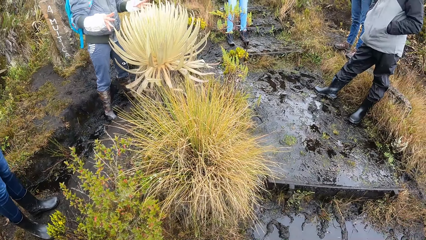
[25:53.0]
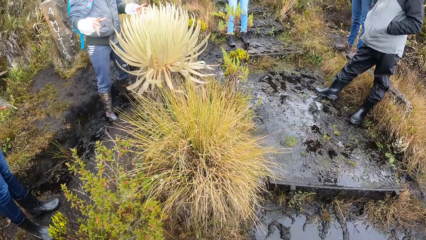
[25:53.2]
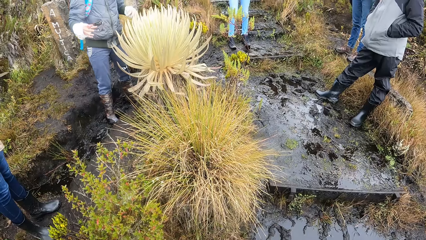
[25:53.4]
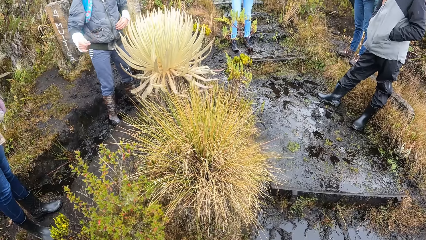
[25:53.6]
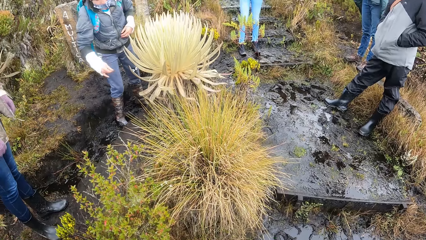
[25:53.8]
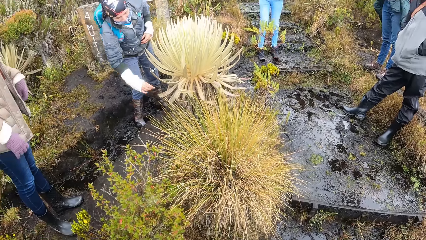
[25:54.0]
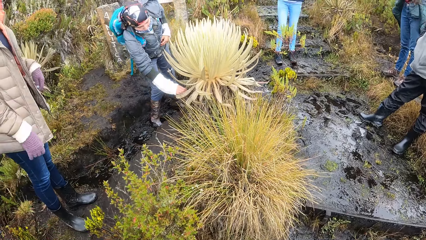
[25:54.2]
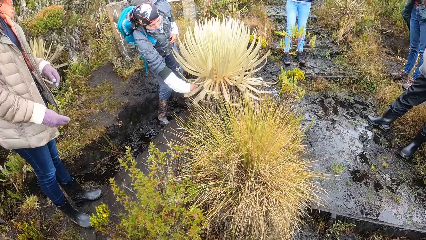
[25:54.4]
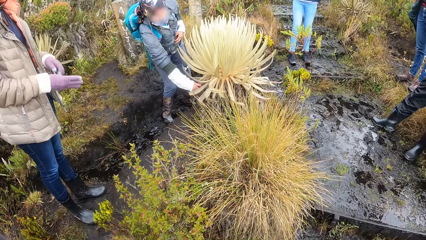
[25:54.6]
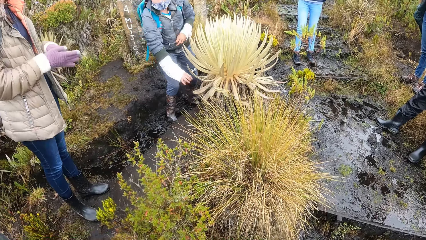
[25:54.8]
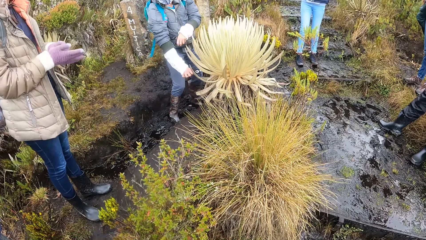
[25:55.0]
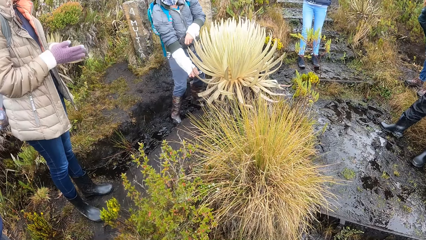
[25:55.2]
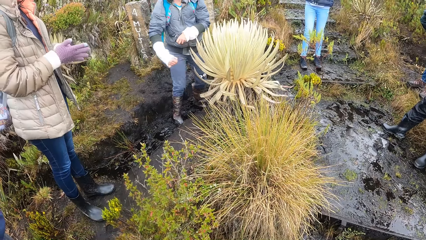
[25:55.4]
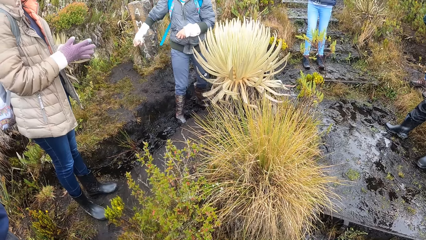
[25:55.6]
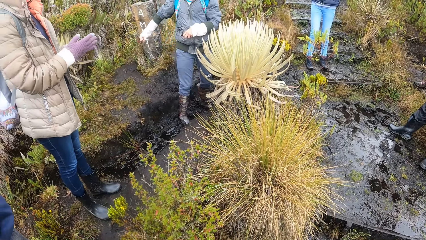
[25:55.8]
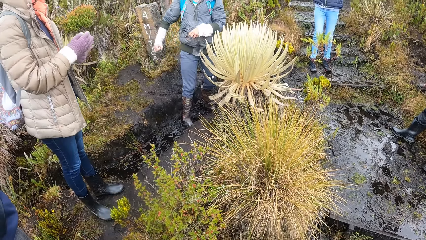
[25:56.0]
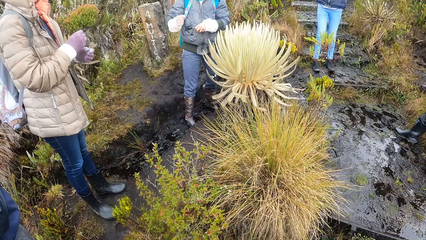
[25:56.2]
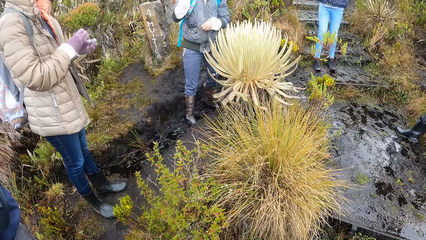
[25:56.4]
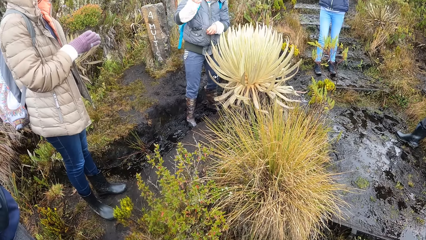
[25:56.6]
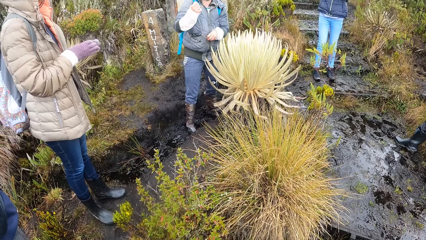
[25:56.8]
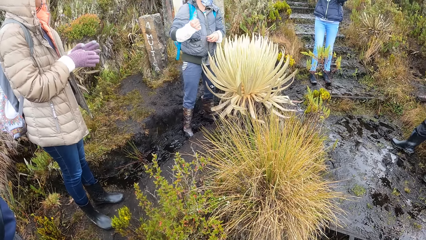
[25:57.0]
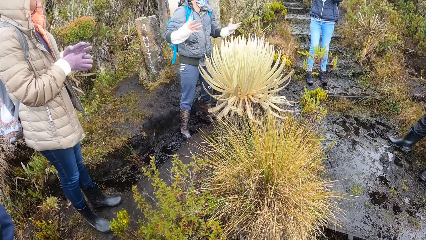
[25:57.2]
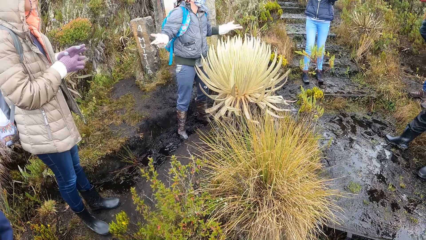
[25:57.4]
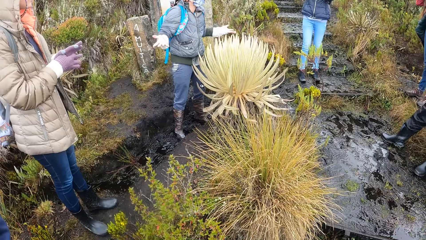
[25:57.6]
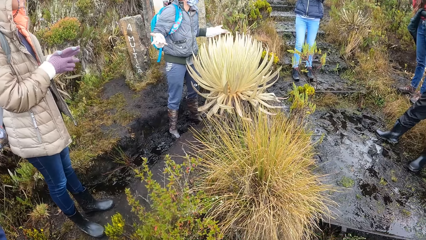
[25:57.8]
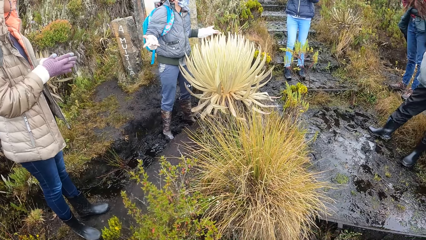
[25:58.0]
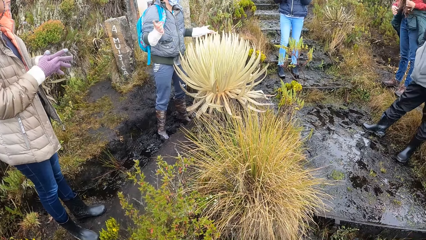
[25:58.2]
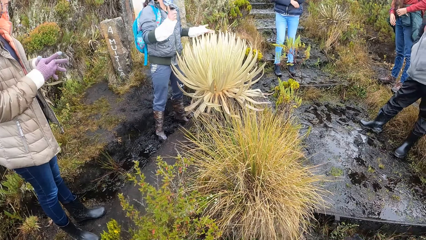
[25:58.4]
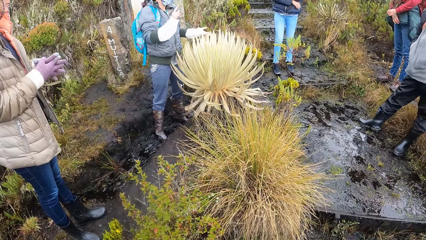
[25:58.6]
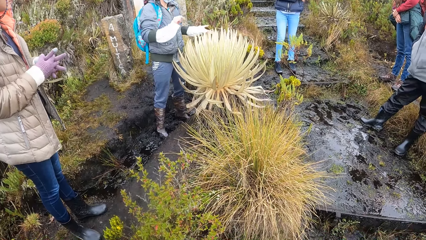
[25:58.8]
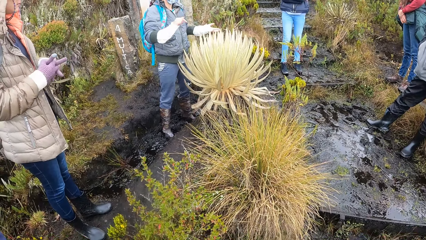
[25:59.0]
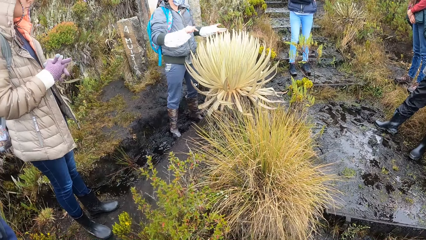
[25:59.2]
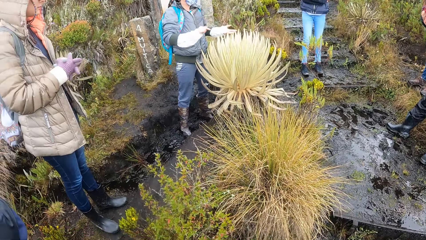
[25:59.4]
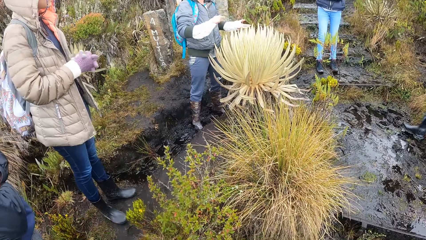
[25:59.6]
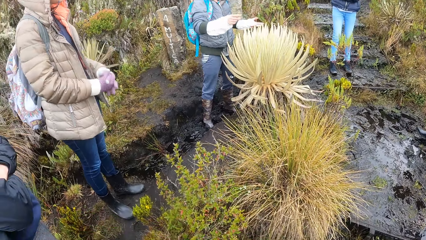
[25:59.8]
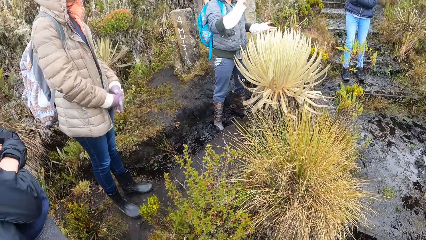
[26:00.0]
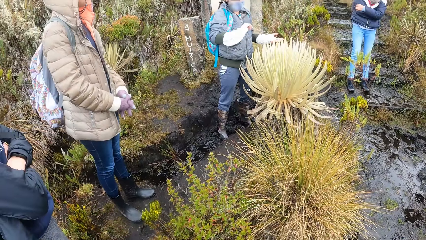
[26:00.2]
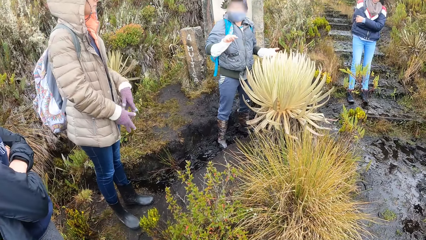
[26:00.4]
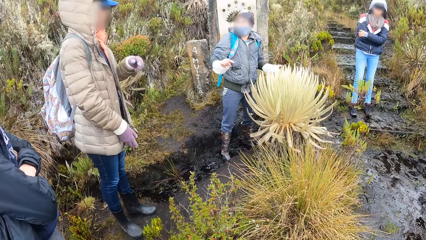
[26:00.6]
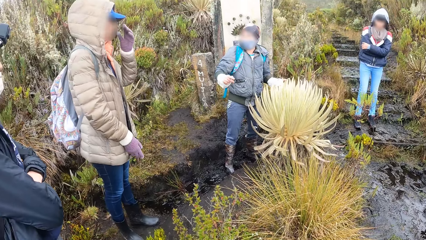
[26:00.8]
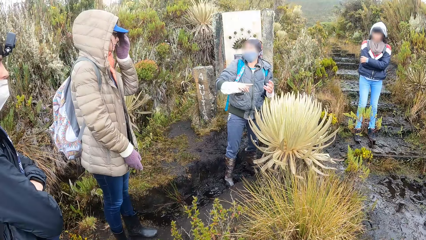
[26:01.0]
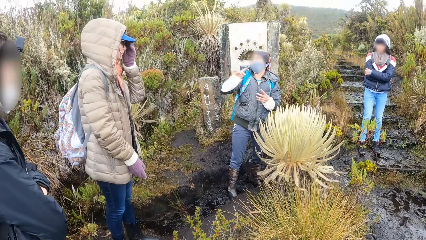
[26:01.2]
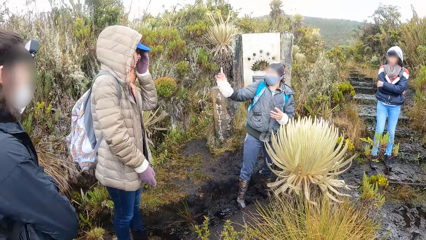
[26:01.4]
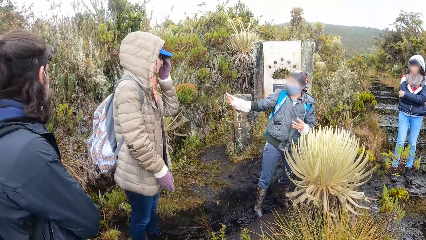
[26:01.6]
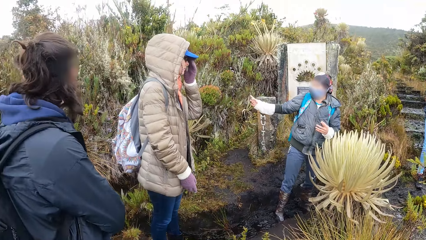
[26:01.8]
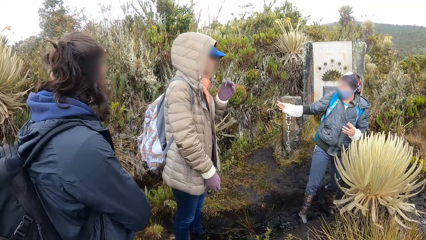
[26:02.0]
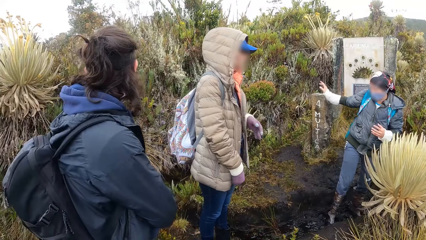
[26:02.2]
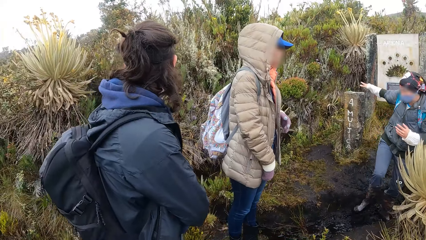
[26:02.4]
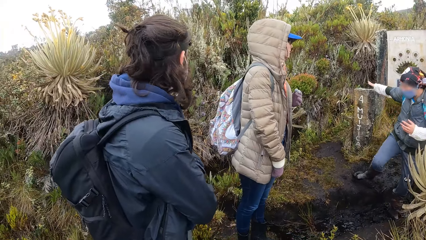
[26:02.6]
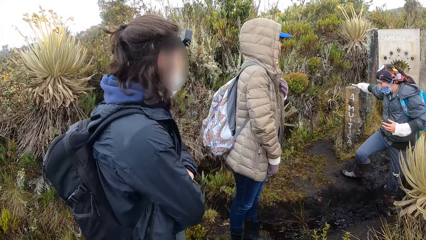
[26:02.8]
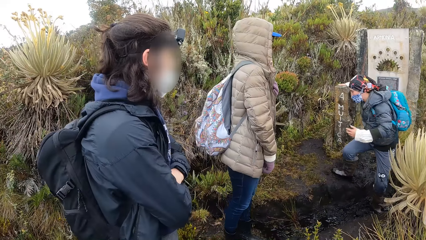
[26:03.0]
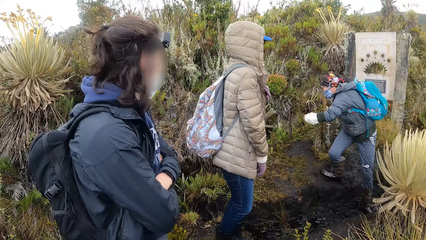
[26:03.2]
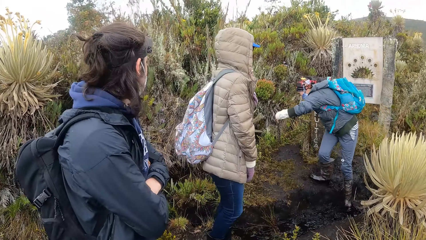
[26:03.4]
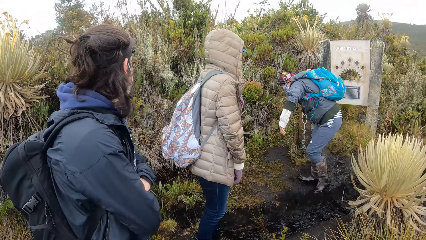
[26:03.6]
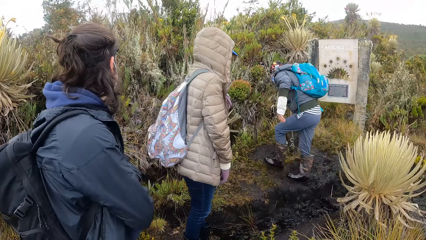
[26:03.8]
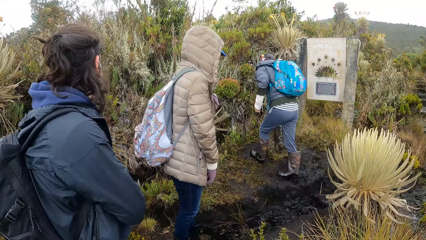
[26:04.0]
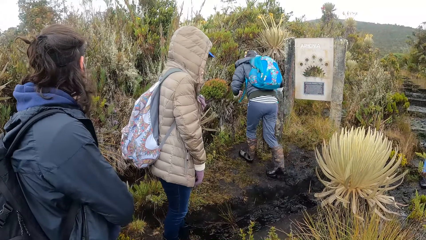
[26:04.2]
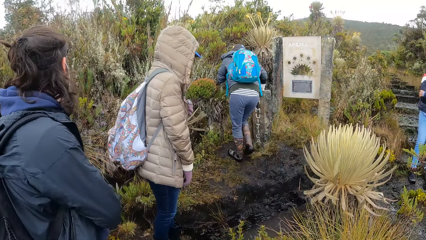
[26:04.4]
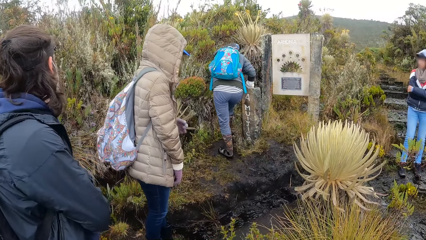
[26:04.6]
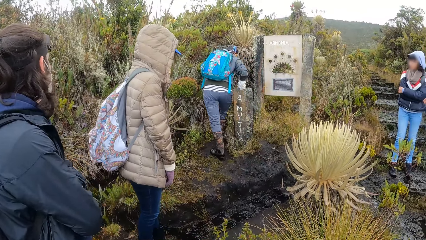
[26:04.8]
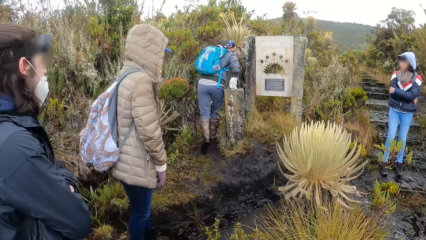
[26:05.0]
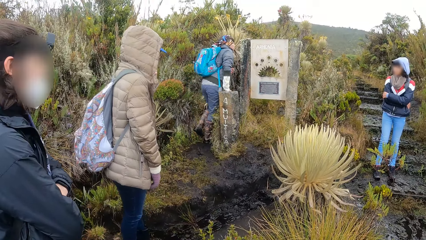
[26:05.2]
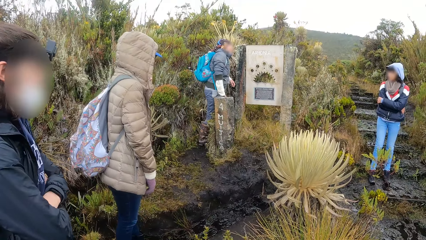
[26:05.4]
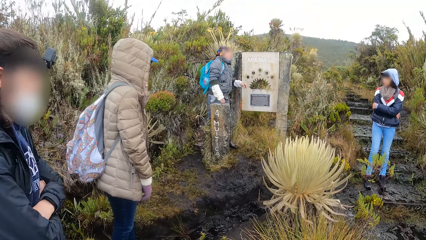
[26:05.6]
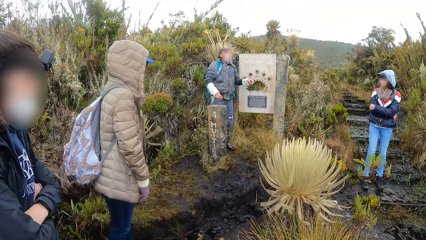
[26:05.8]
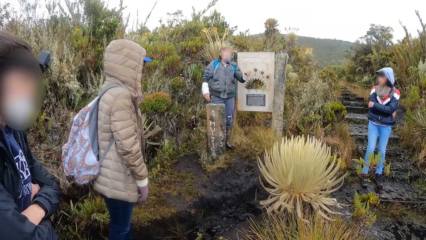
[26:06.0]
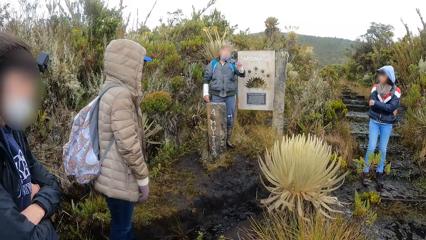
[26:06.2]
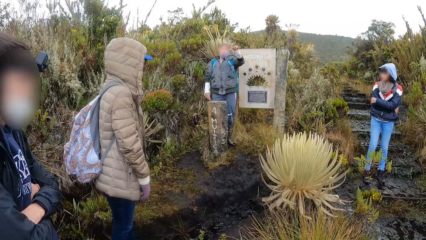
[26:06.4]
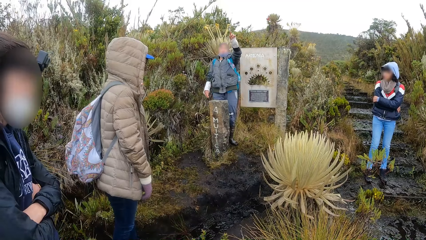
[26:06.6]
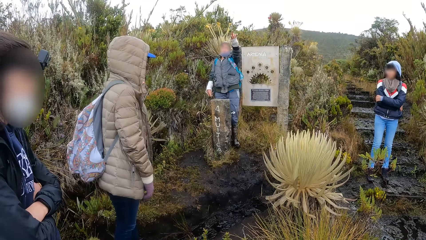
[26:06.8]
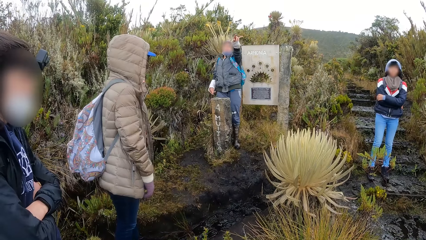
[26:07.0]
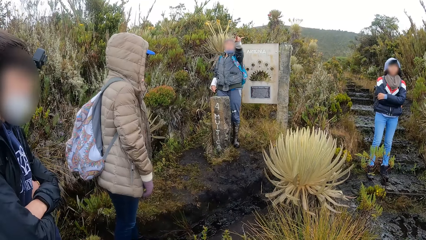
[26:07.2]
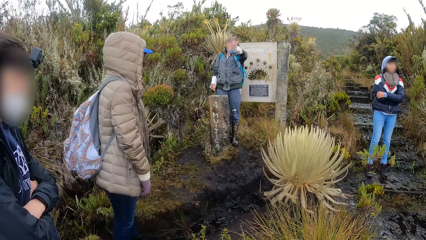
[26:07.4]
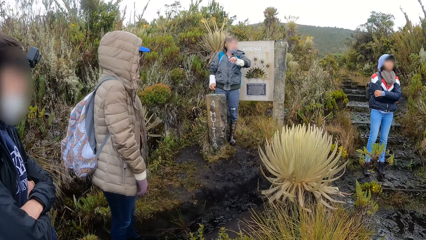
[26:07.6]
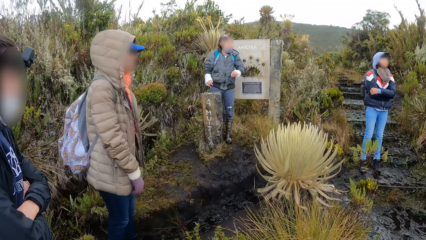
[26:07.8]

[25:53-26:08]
A man touches the plant with his right hand.
